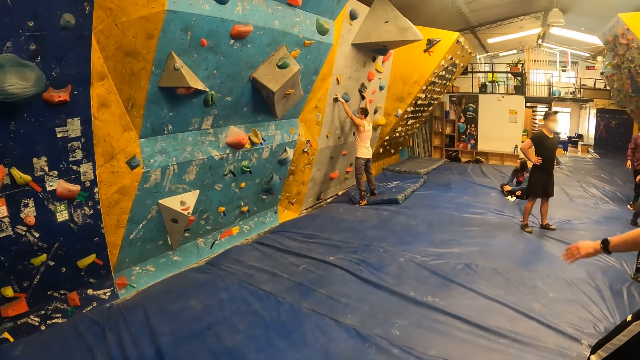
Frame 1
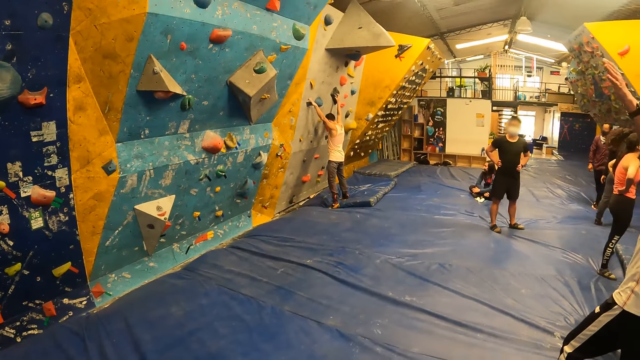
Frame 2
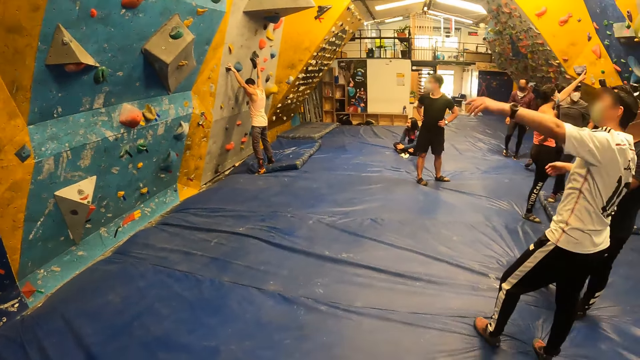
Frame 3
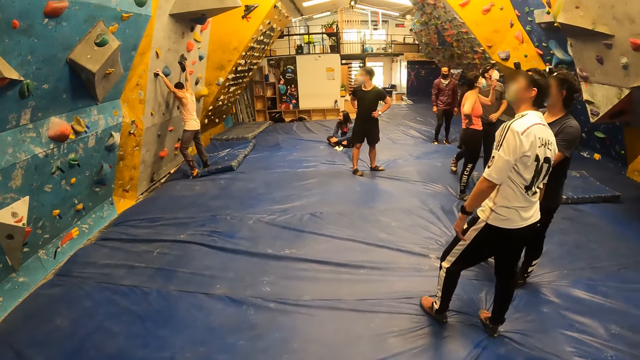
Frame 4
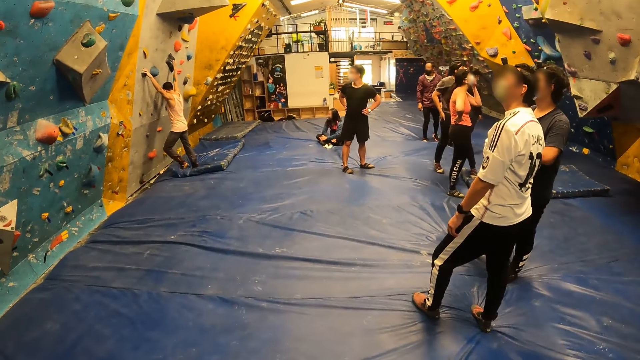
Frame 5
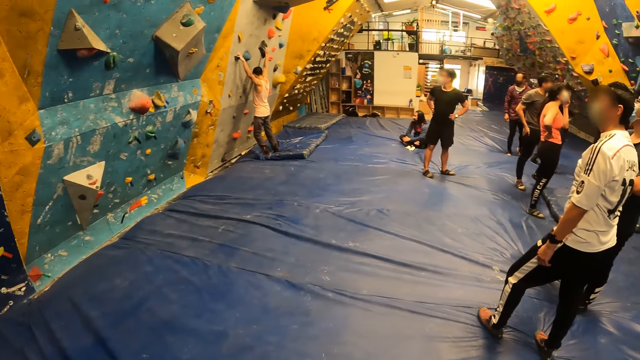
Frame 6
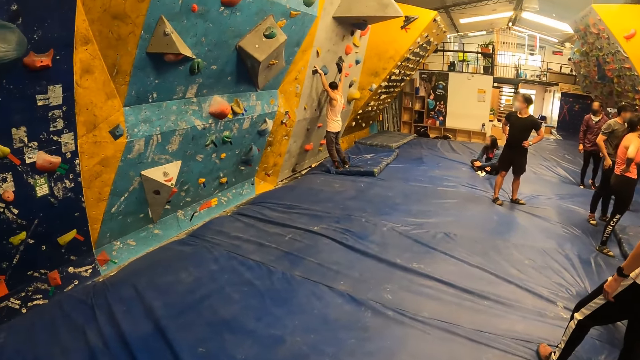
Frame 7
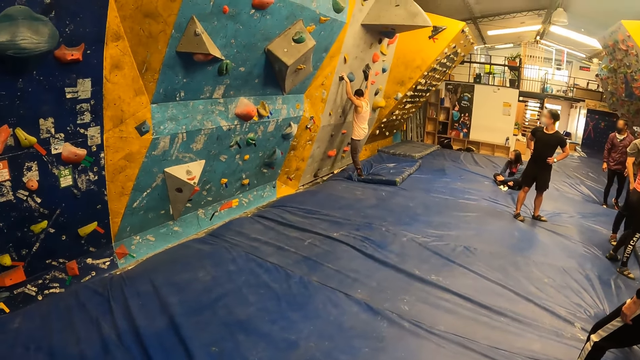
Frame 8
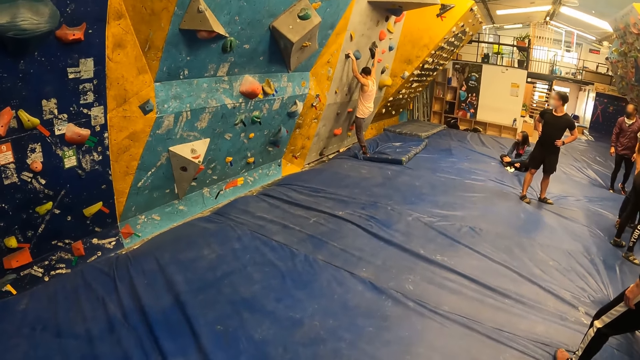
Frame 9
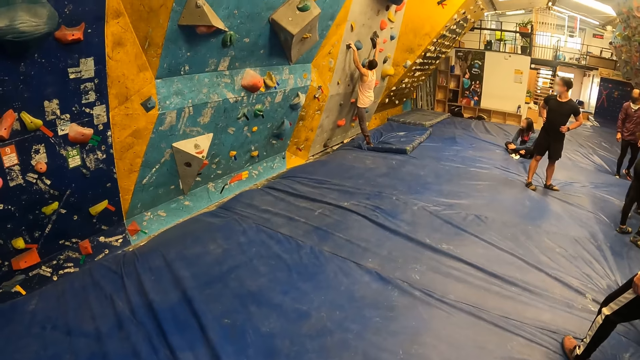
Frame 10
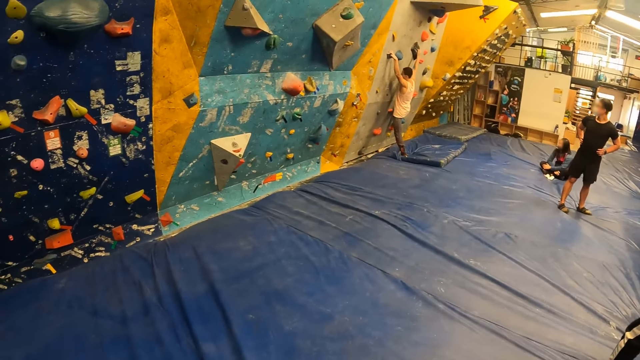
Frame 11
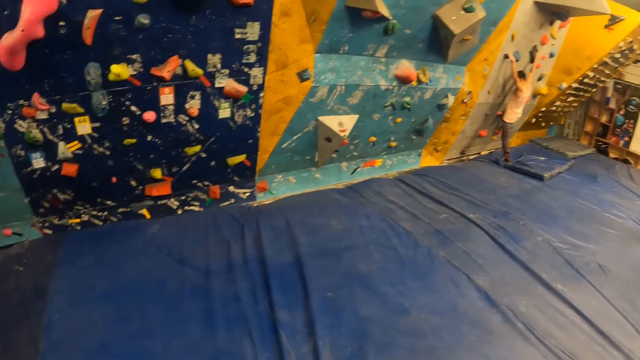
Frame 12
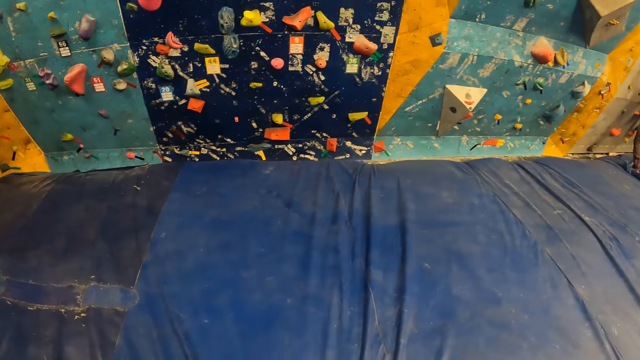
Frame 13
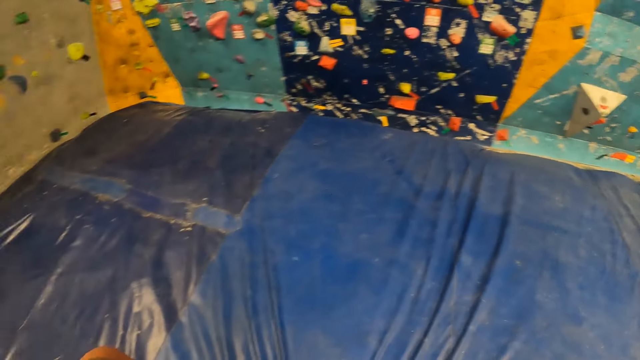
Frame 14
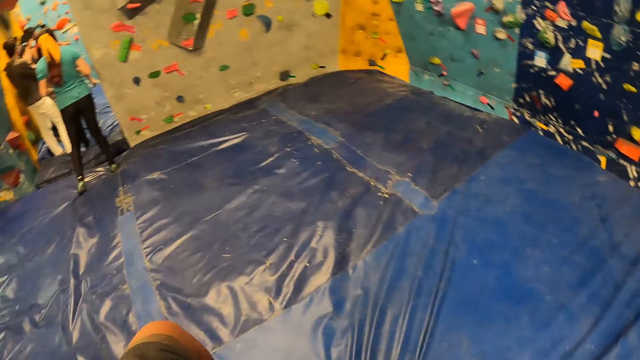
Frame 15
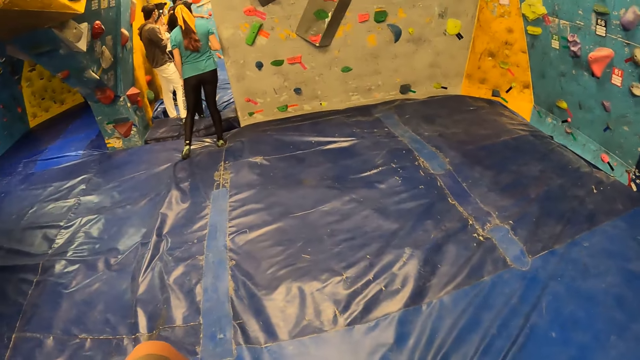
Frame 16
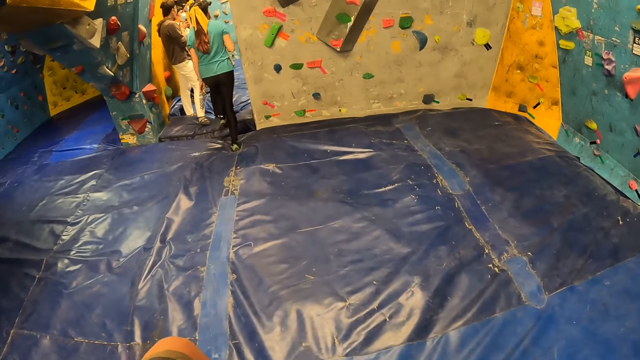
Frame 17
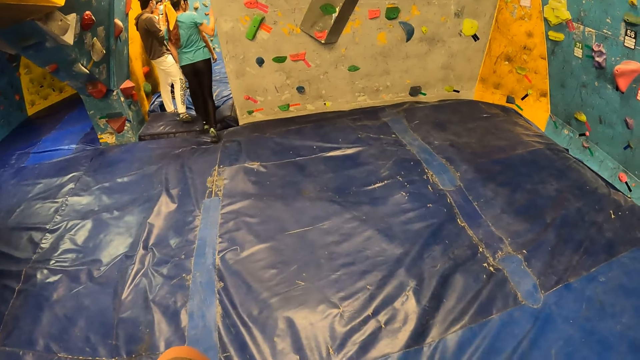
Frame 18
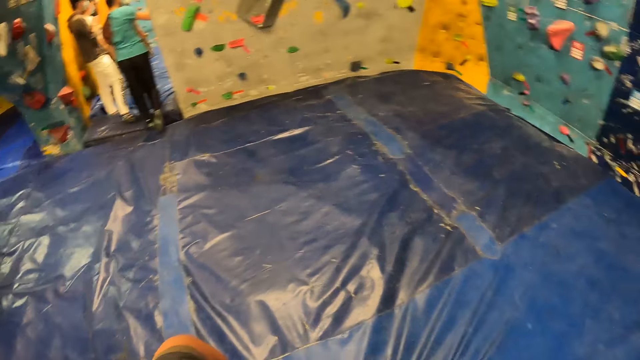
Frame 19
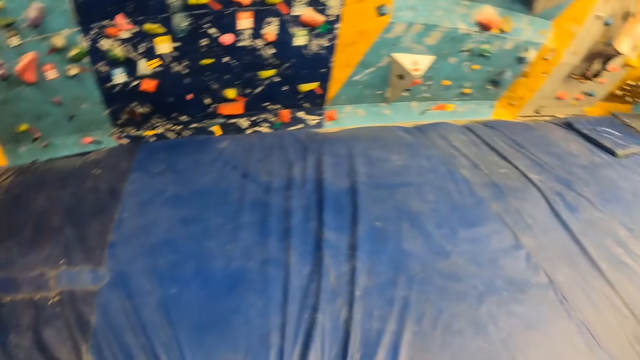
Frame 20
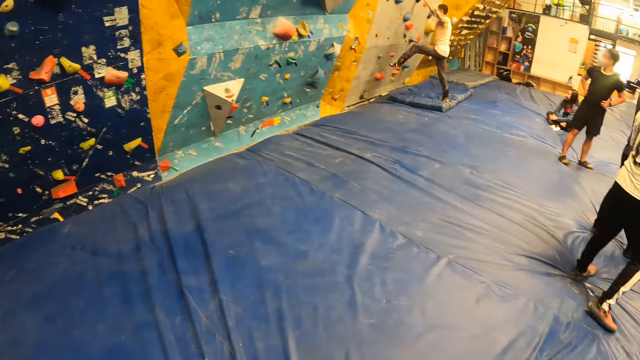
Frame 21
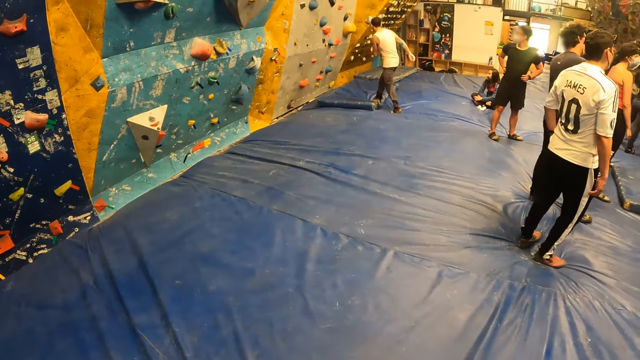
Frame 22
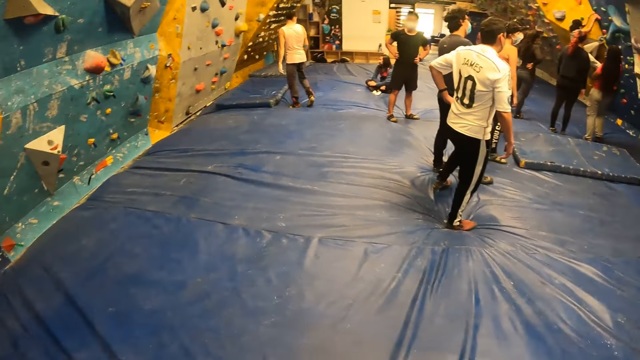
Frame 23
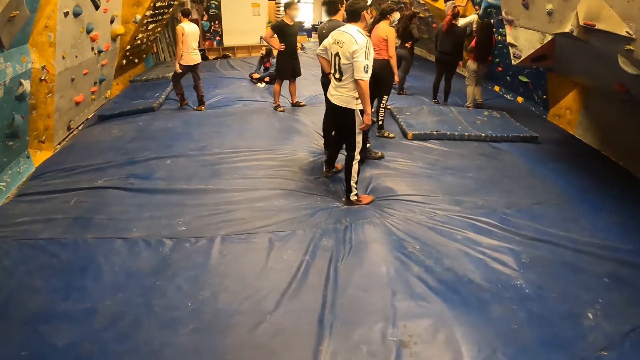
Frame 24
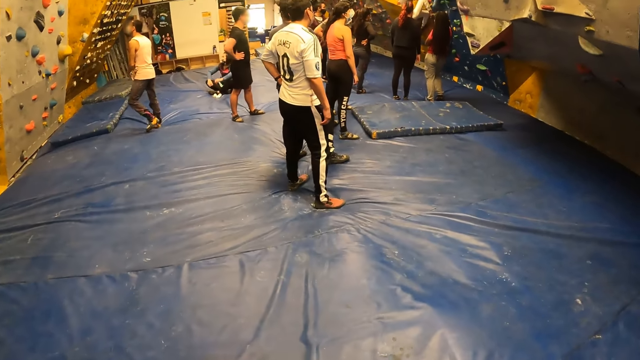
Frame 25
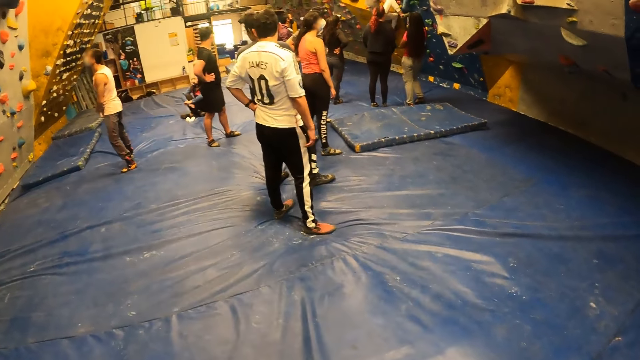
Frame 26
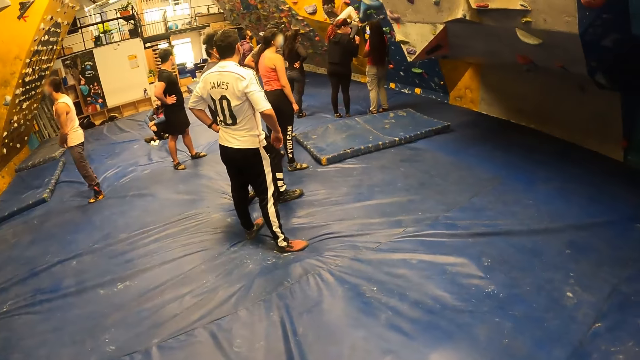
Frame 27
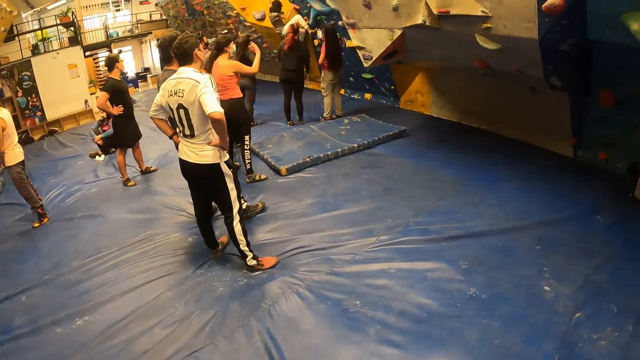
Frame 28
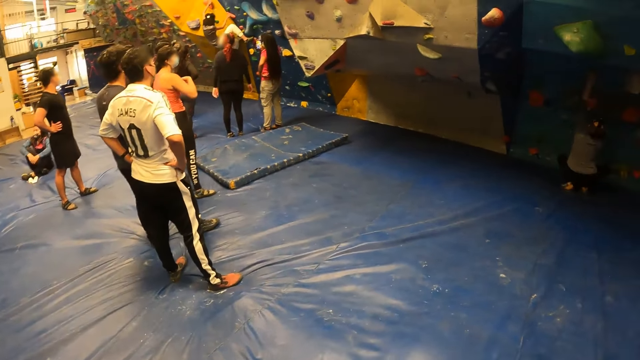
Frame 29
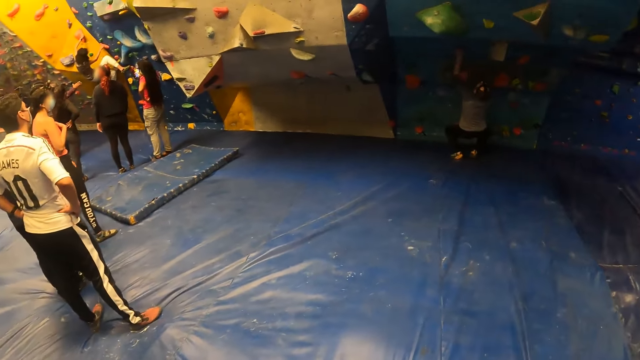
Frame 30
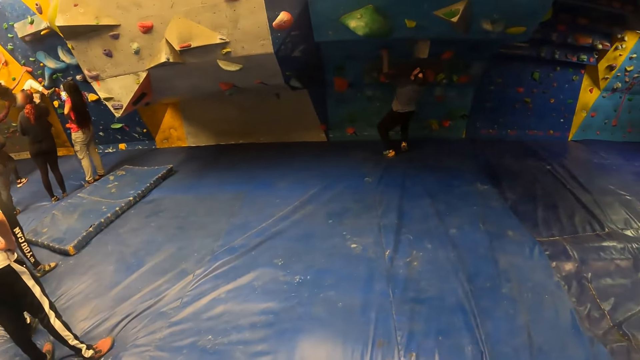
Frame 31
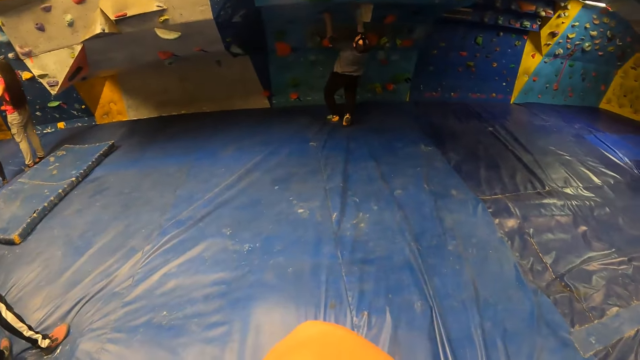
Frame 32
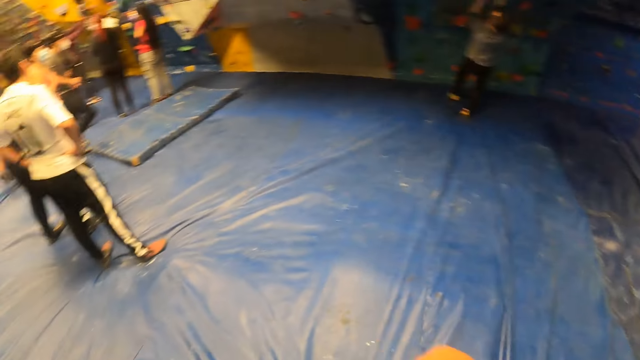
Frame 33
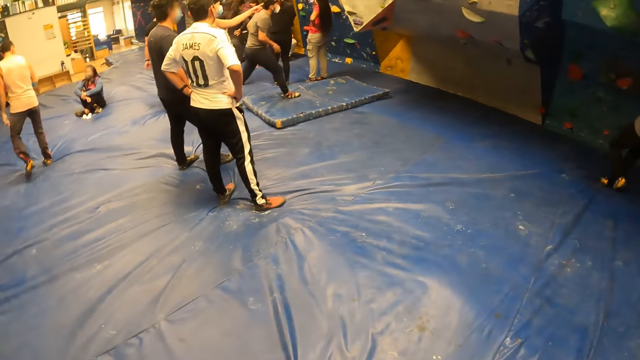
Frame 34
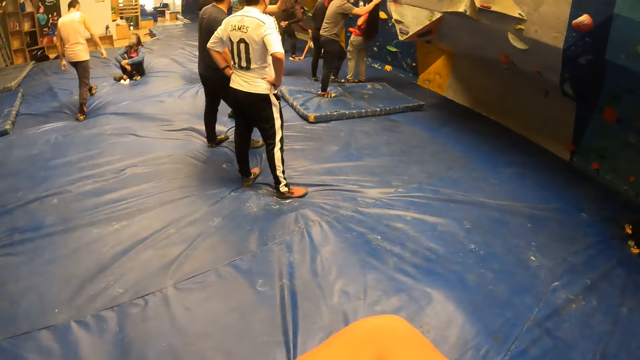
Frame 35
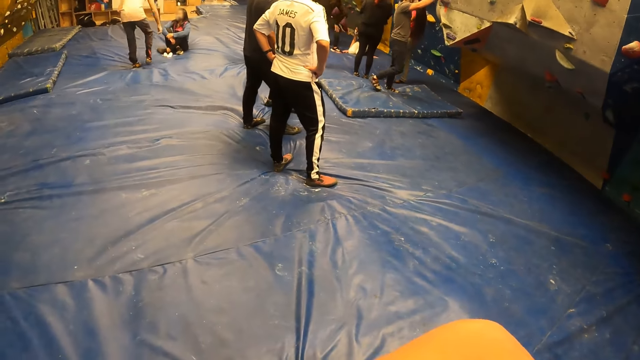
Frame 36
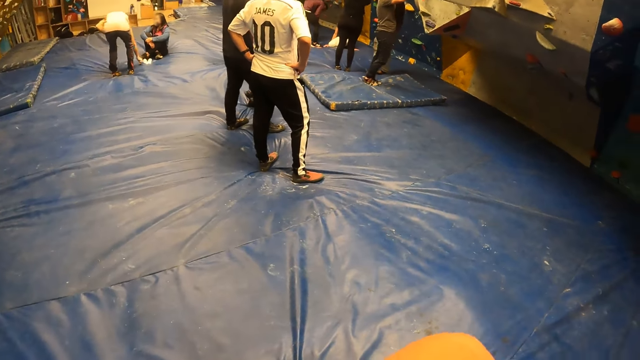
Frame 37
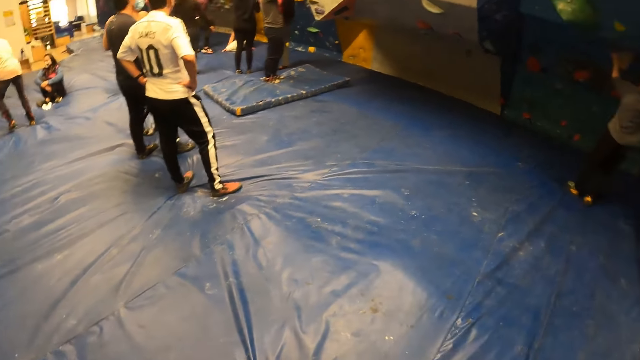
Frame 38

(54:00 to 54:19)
The camera wearer turns around. They turn back. A man falls from the bouldering wall. Another man touches the rocks on the bouldering wall with both hands.

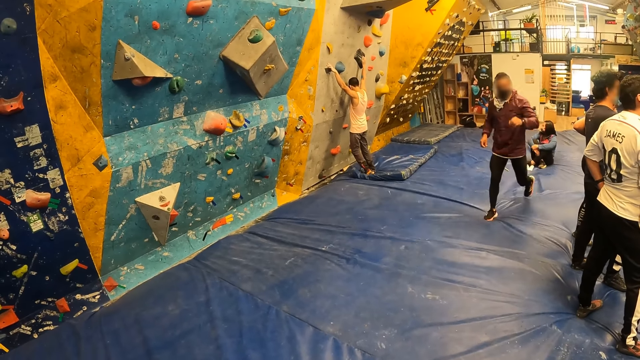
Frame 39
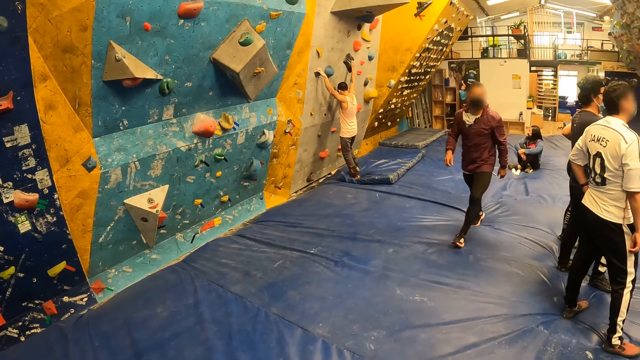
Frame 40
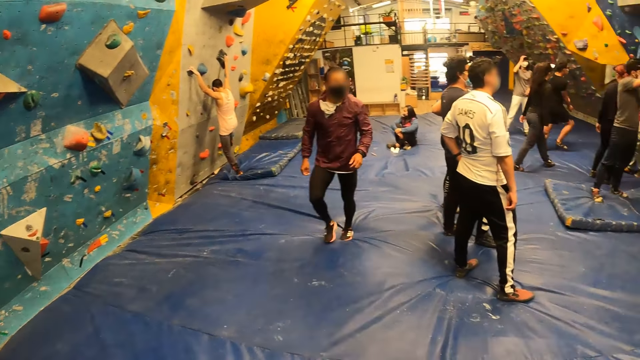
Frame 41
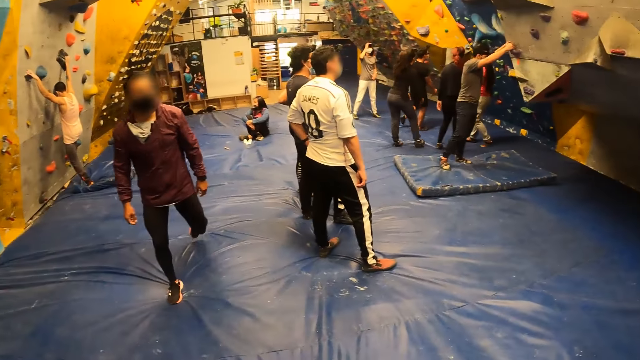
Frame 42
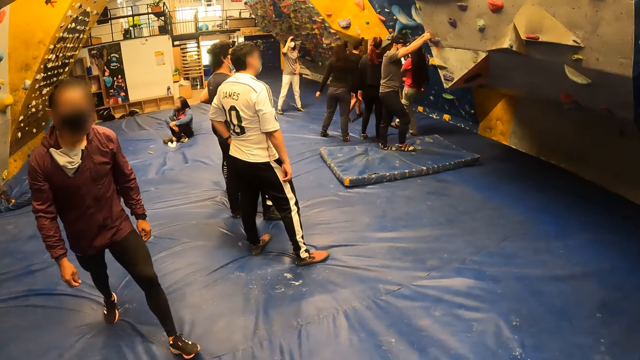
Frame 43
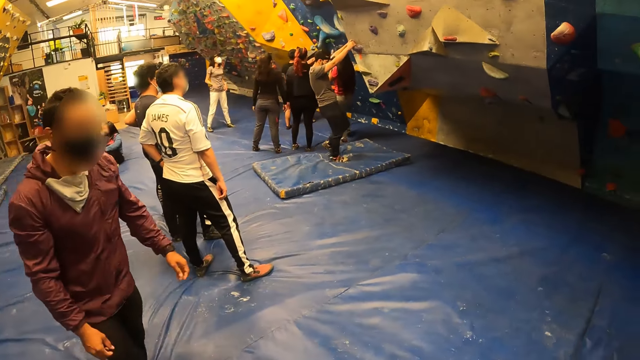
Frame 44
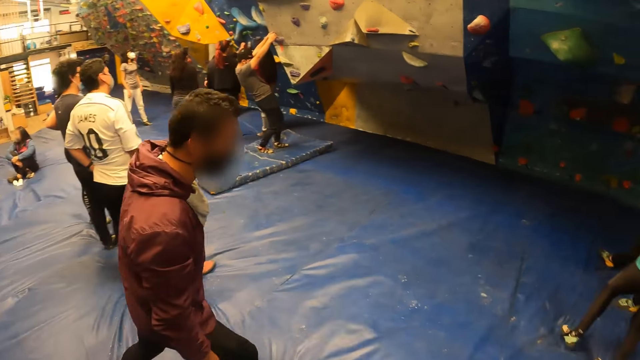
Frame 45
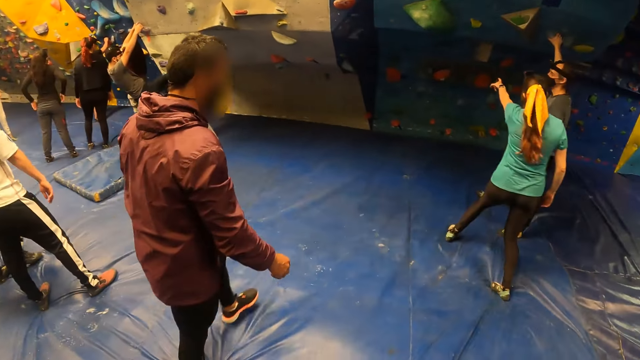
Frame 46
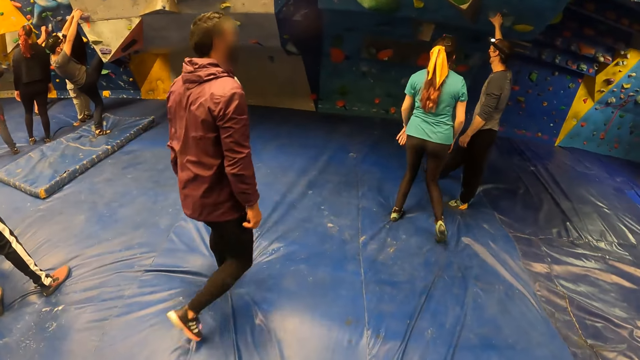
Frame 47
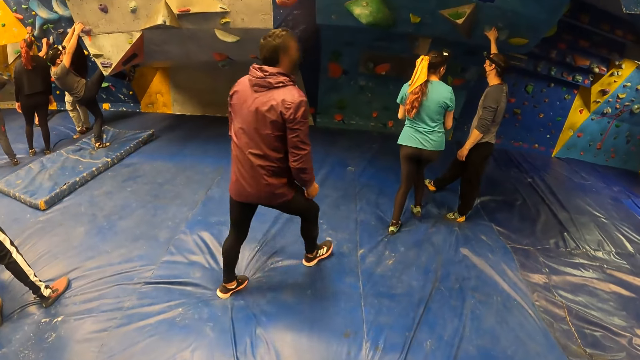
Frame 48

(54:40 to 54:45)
A man walks past the camera wearer.
